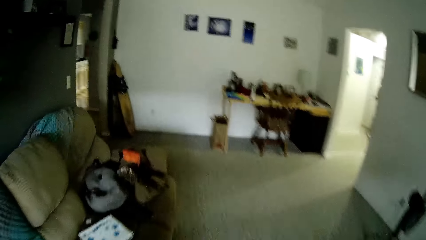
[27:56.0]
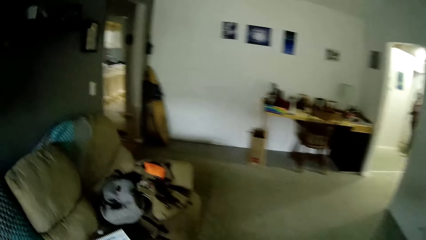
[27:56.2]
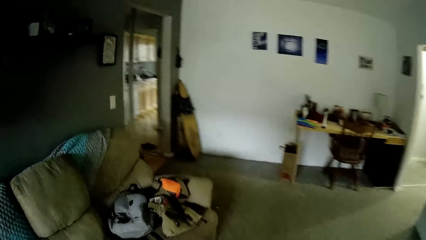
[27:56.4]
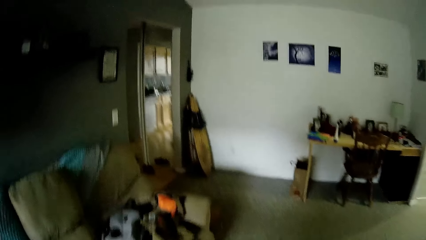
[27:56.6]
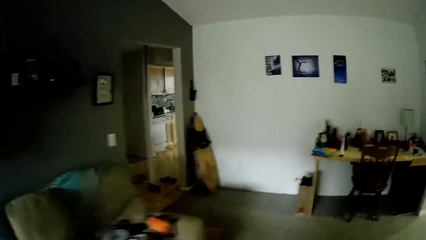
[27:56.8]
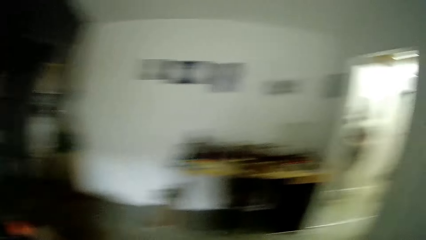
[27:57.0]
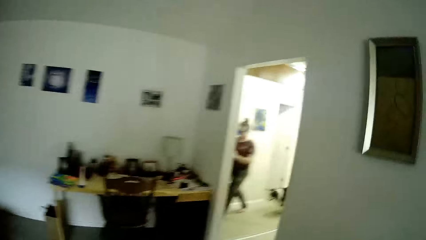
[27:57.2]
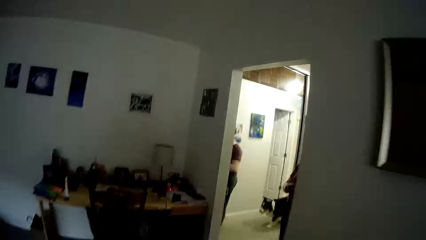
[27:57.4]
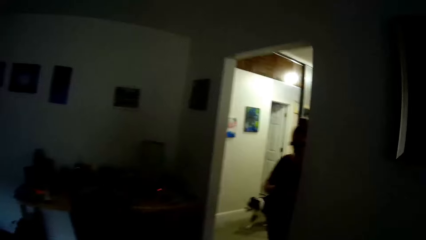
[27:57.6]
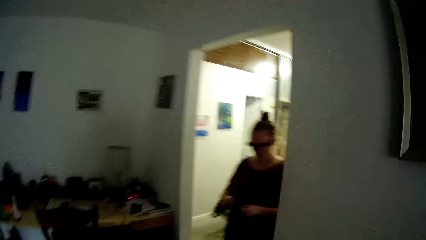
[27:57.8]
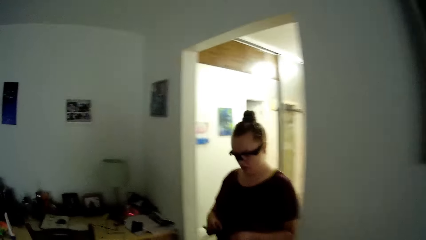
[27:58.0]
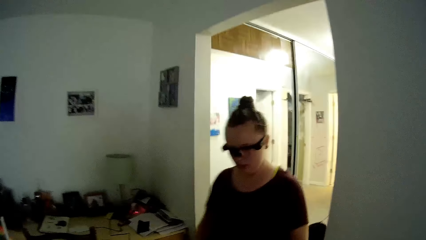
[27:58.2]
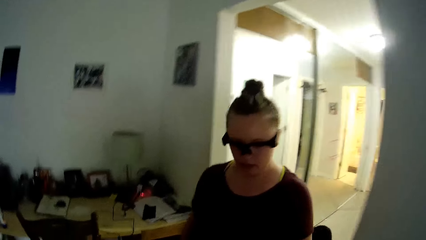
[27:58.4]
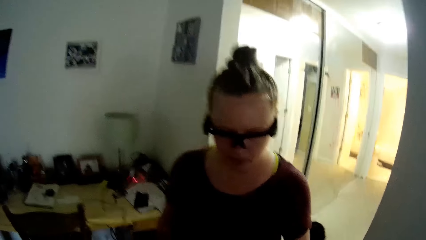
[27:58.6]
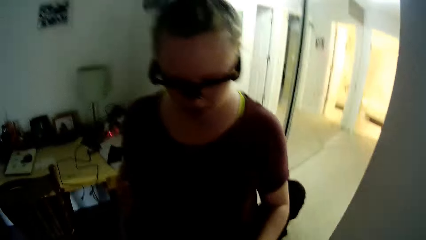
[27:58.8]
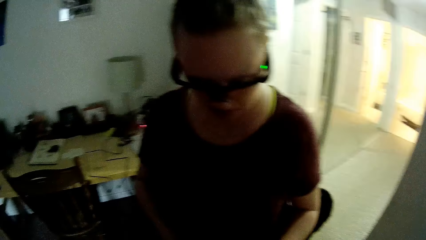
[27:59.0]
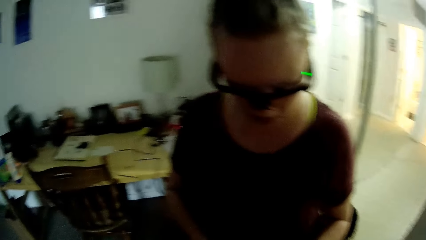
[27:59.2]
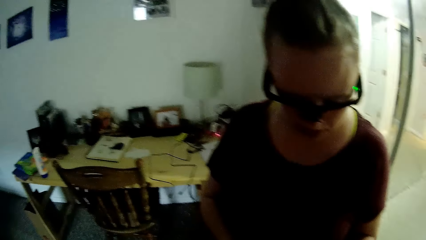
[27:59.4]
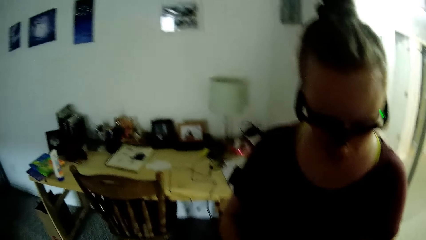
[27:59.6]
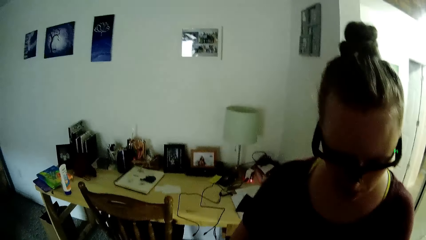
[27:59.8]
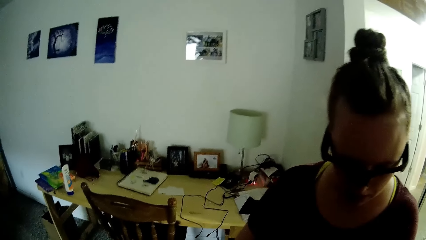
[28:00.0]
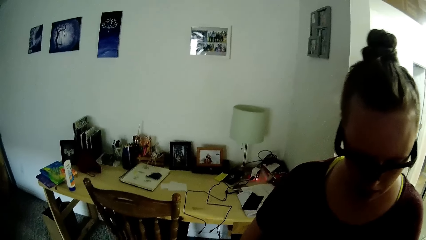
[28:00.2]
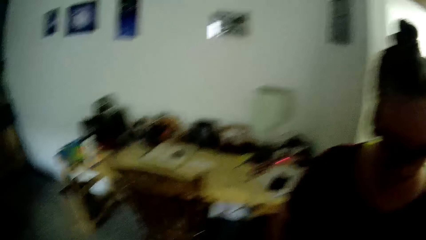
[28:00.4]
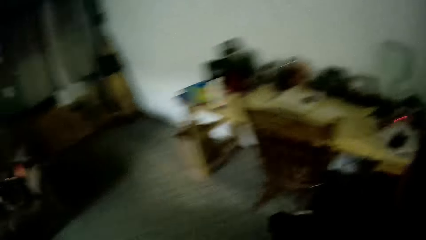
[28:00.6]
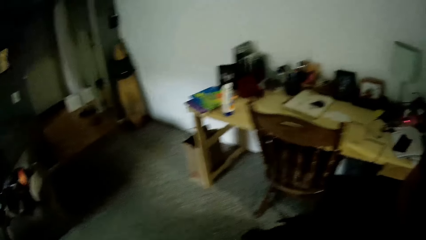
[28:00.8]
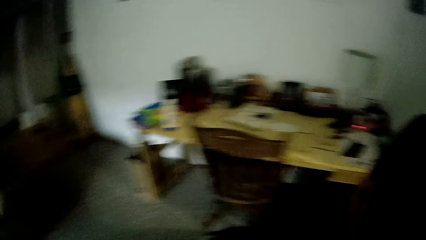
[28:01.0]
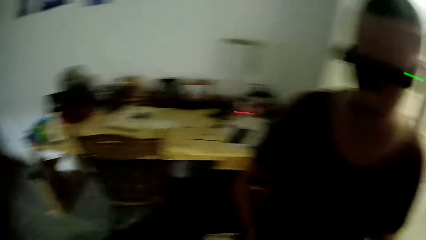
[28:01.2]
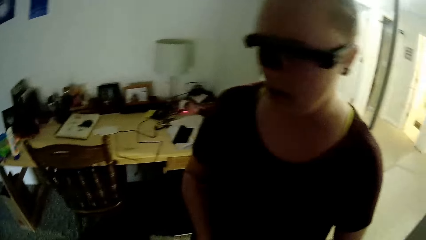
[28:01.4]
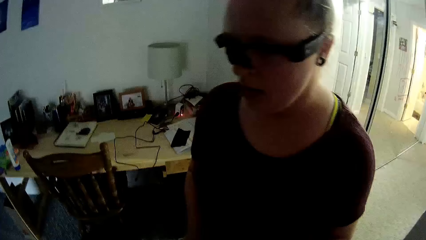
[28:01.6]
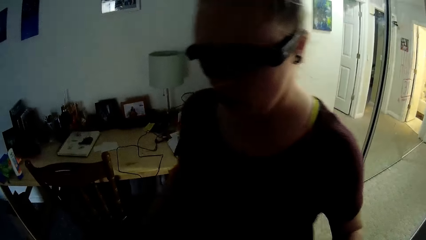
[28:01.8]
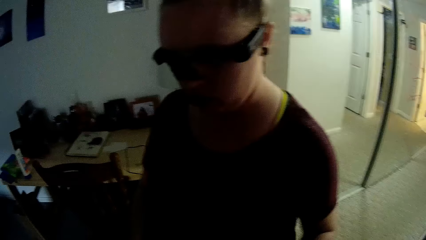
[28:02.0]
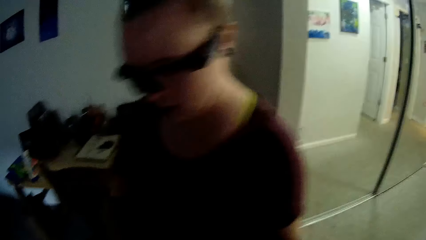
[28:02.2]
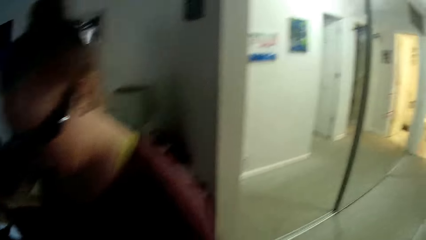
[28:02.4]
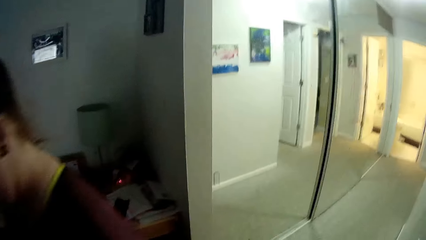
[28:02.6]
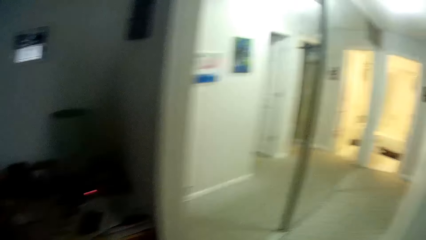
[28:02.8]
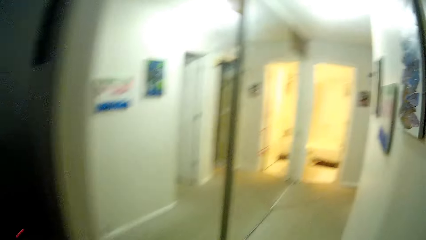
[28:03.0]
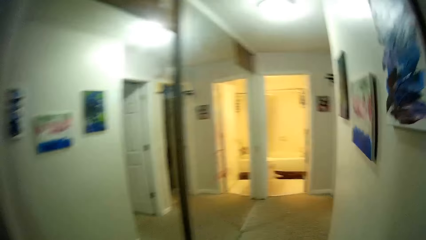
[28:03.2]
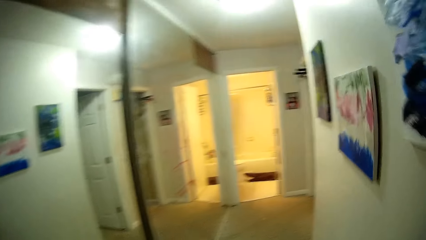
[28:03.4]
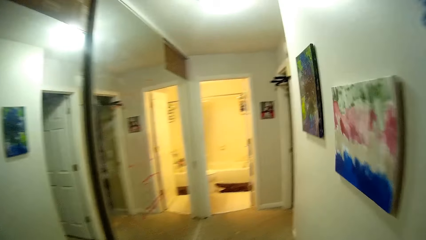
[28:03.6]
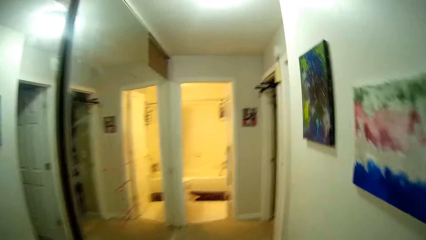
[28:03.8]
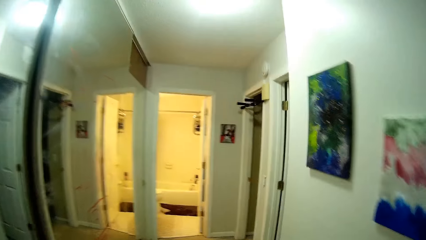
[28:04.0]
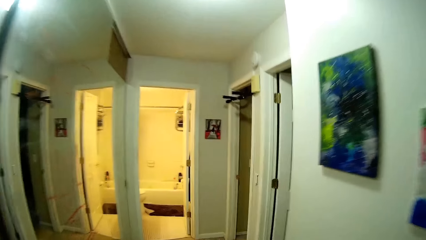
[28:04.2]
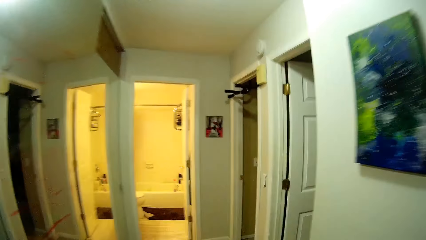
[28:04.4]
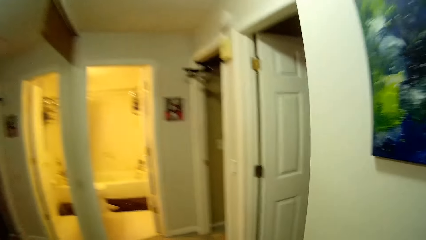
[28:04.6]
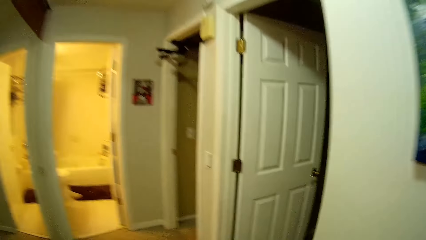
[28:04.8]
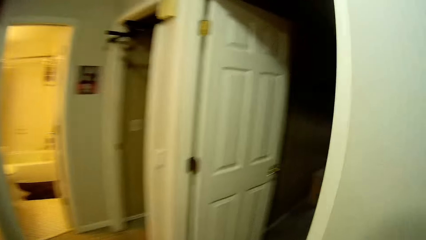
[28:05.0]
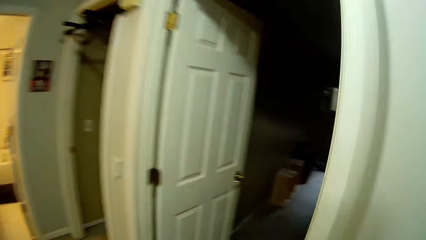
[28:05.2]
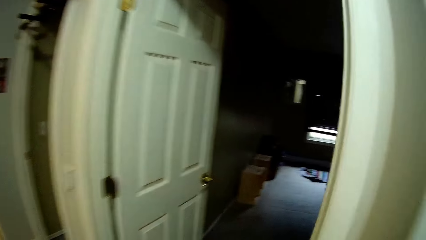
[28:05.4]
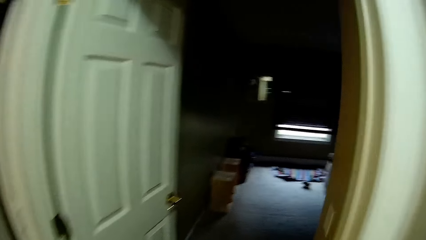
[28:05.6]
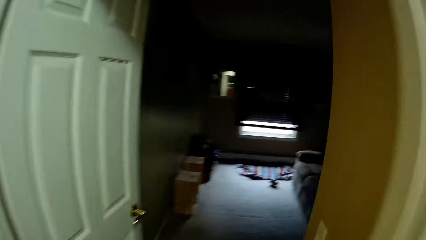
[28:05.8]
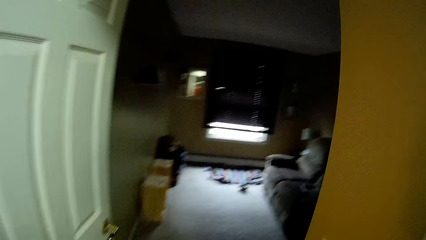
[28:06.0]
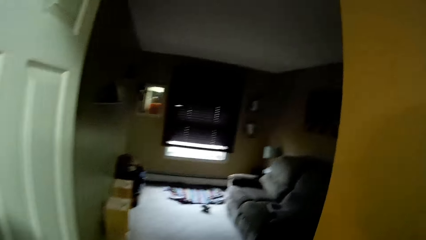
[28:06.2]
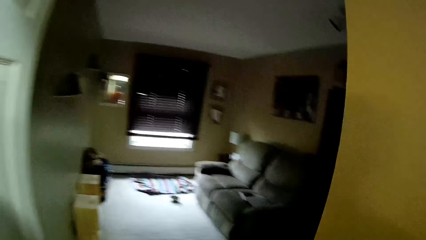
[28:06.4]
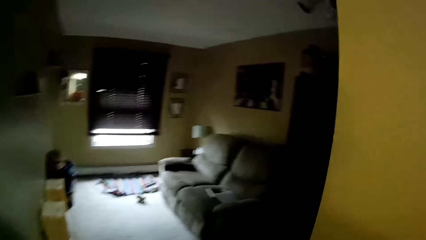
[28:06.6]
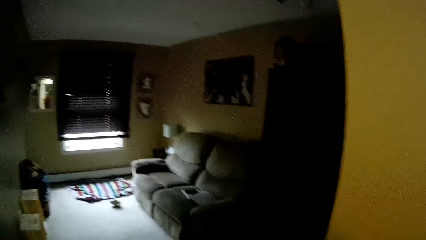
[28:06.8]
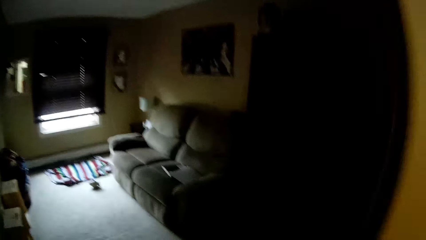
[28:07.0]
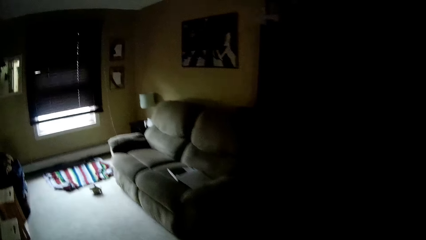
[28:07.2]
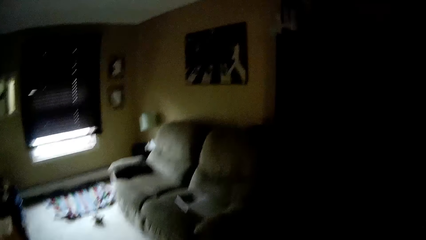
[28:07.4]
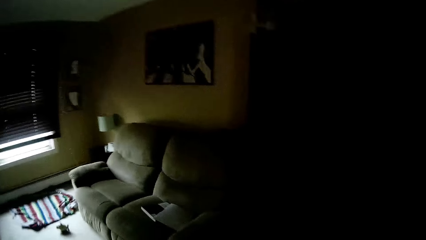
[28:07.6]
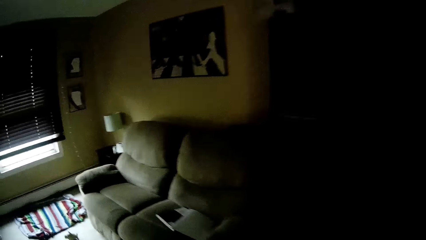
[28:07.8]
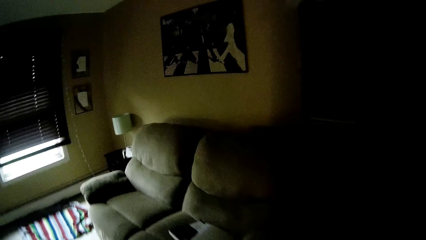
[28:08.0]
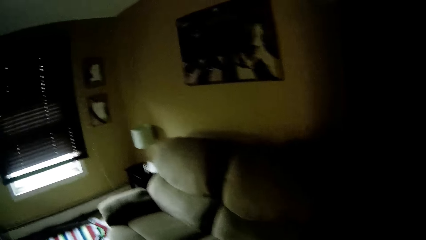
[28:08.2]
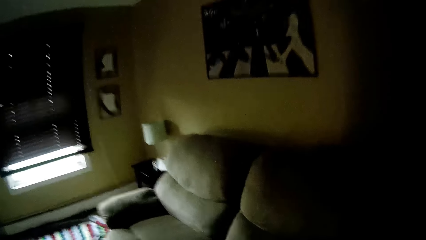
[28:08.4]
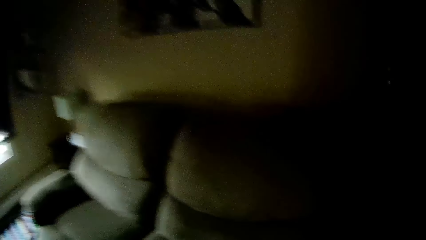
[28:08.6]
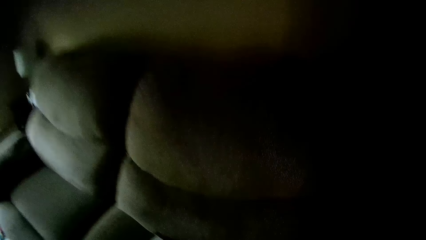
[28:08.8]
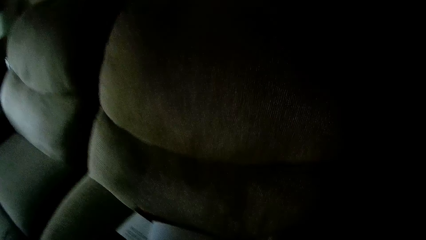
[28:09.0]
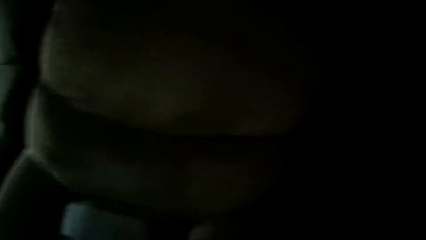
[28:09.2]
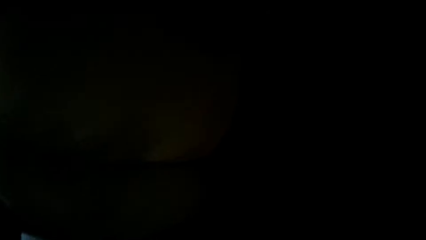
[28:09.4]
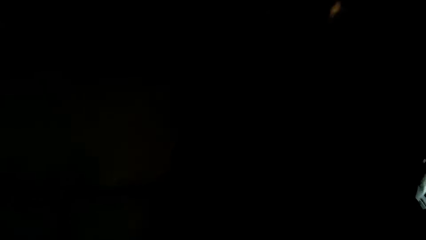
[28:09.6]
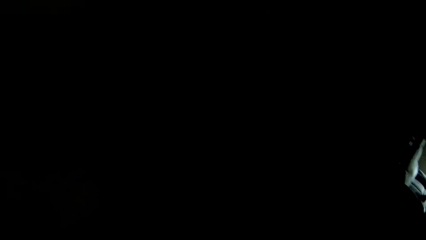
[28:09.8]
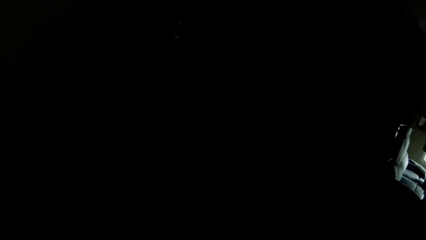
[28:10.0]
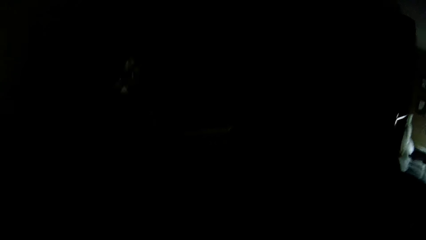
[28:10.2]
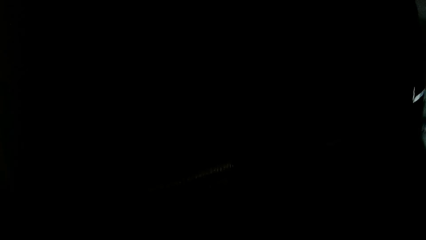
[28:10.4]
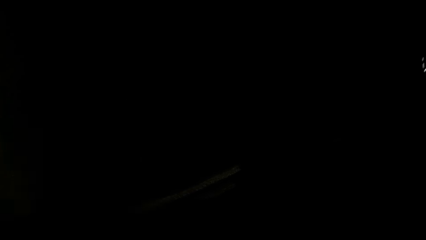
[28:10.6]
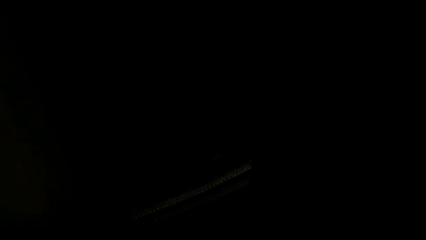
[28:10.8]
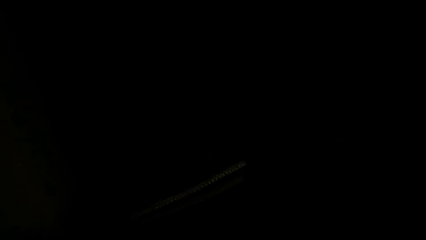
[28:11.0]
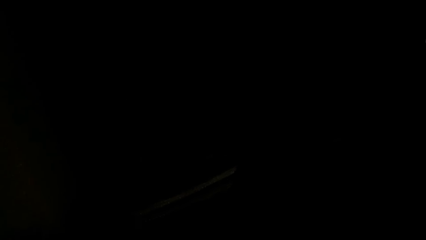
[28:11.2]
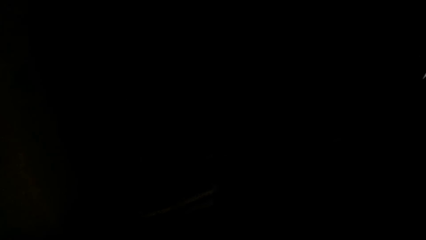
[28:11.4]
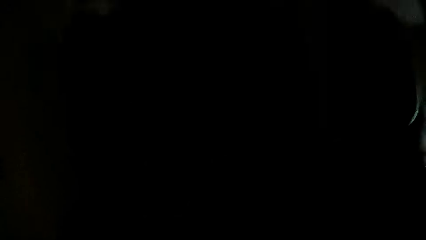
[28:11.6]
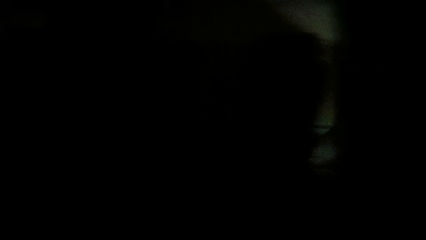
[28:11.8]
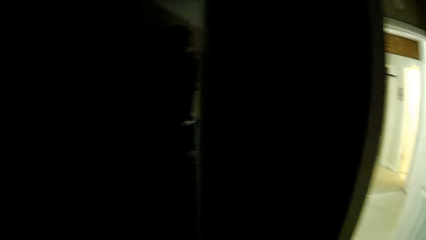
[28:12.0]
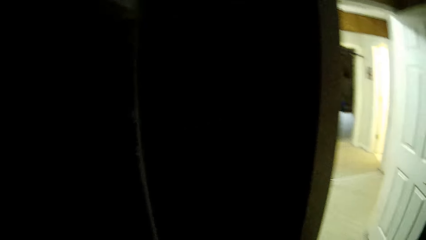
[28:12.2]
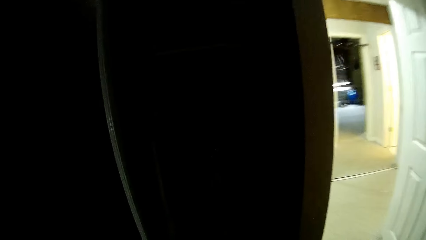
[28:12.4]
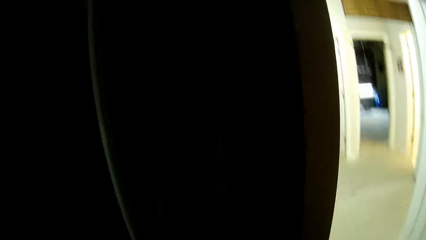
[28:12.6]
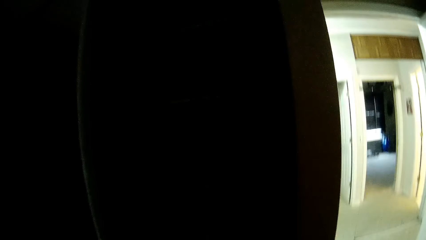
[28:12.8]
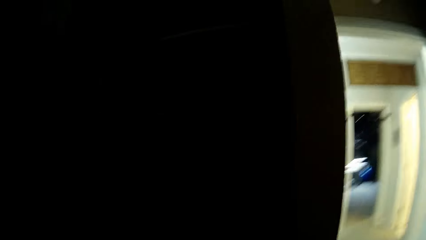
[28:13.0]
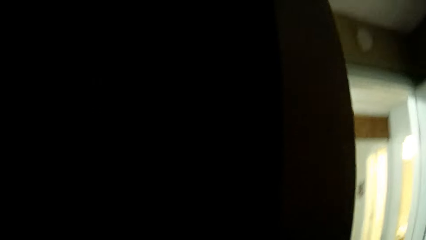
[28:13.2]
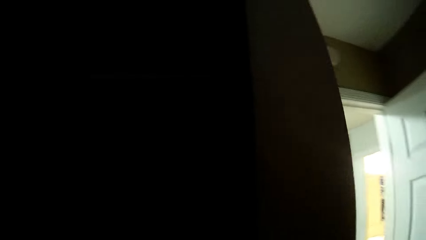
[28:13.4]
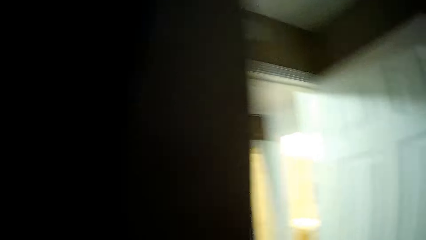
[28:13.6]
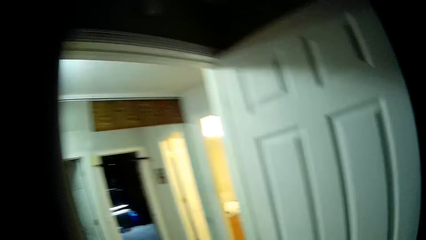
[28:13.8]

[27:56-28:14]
The camera wearer walks around the house. The lady walks around the house. The camera wearer converses with the lady. The lady stands in front of the camera wearer and speaks to the camera wearer. The camera wearer walks through a lobby. The lady walks past the camera wearer. The camera wearer walks inside the living room. They pick something from the couch.
